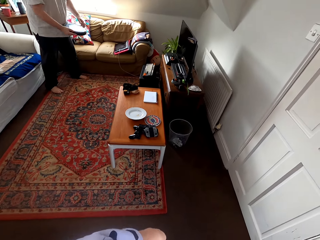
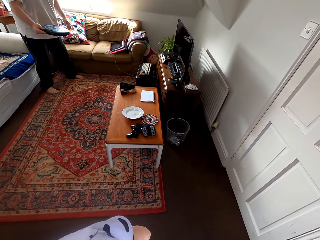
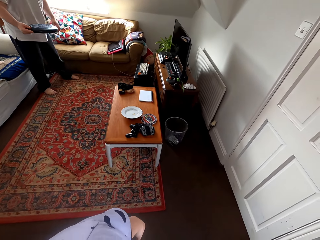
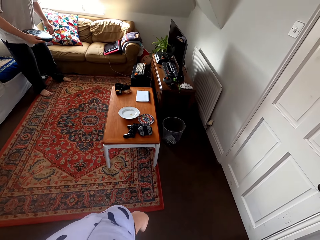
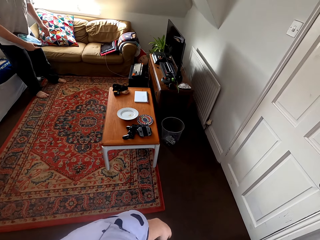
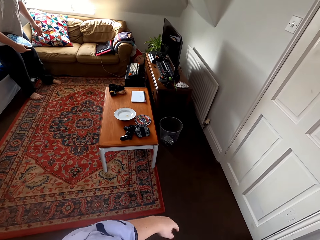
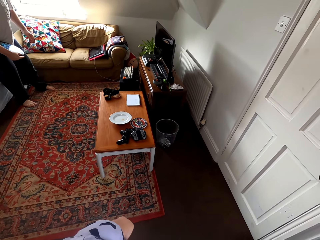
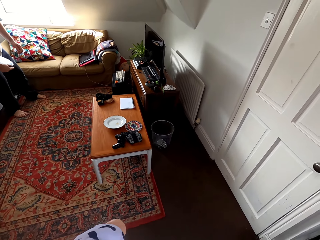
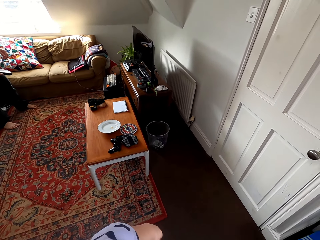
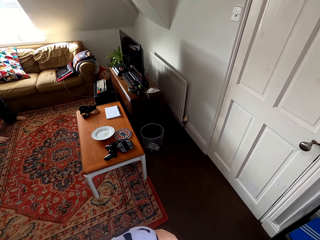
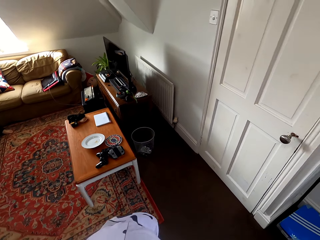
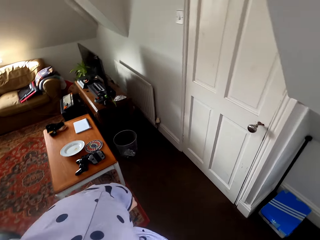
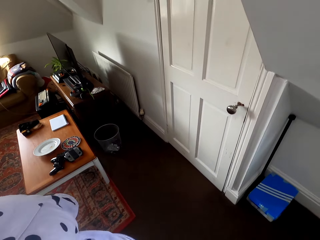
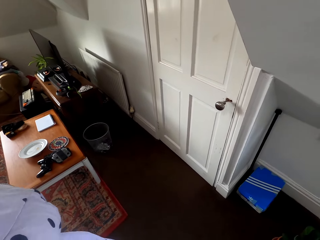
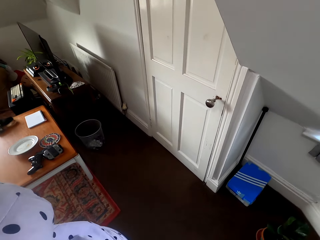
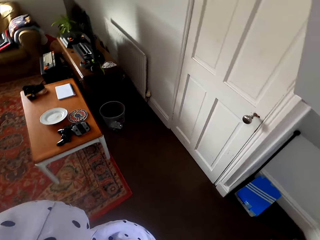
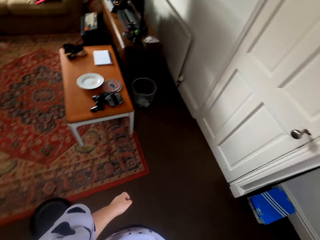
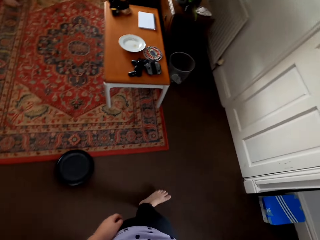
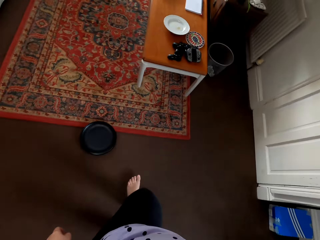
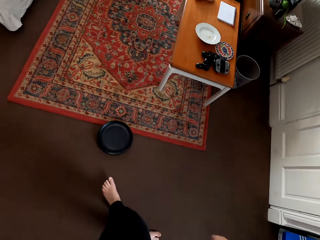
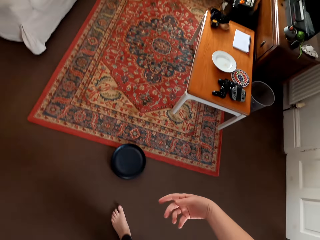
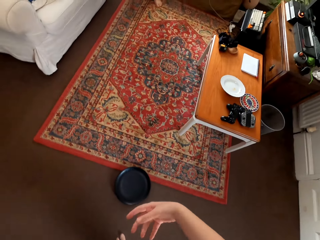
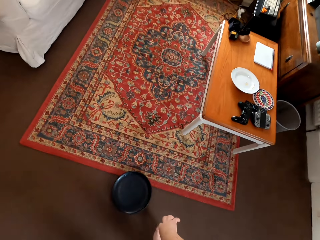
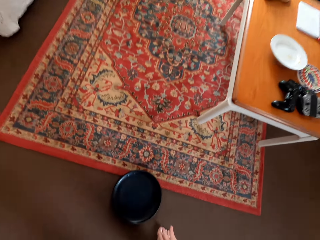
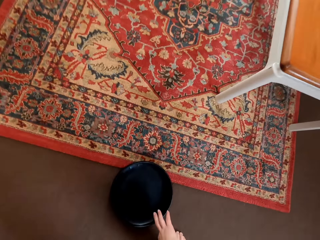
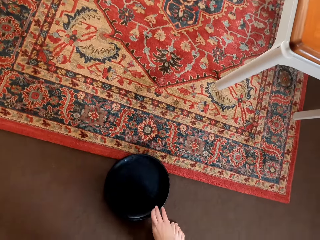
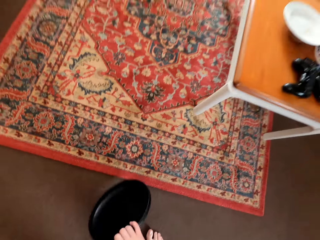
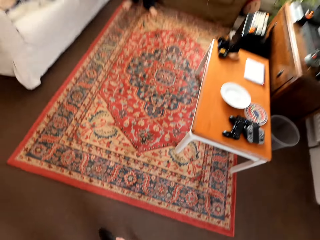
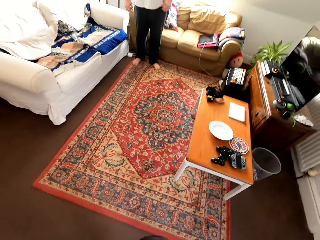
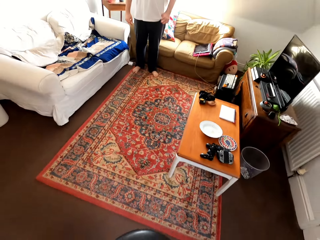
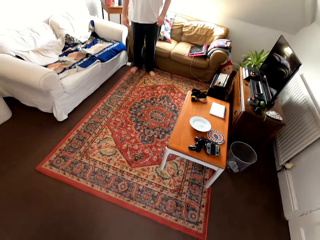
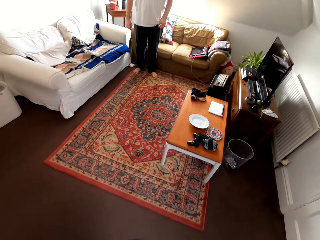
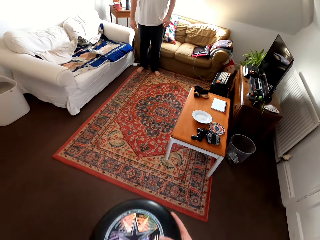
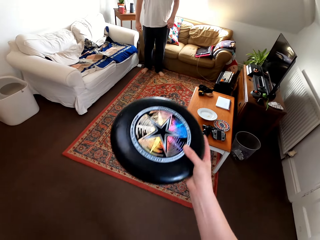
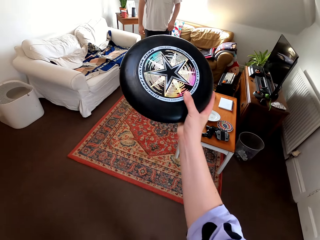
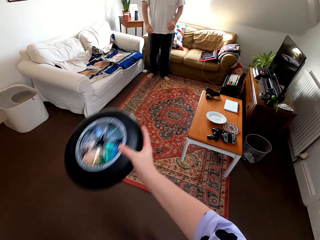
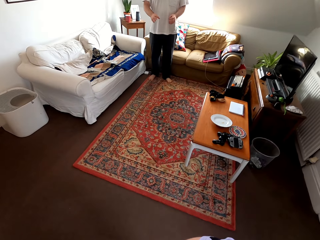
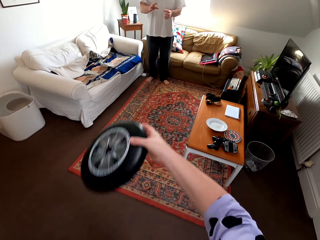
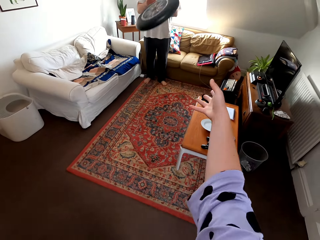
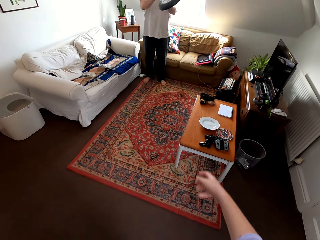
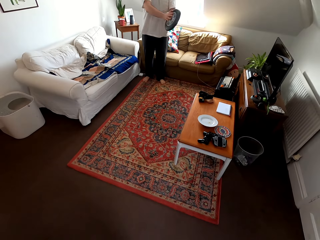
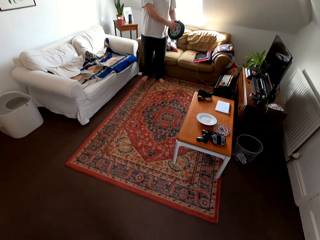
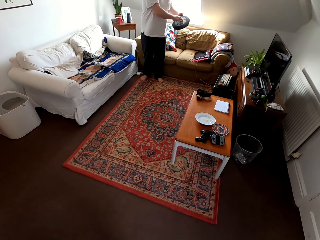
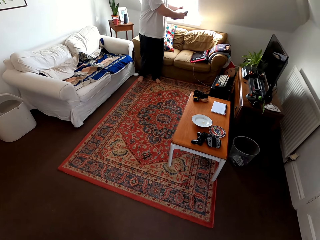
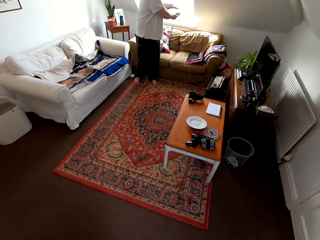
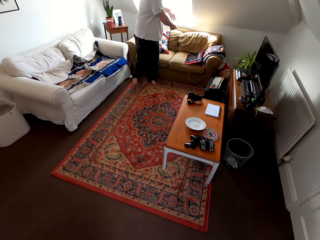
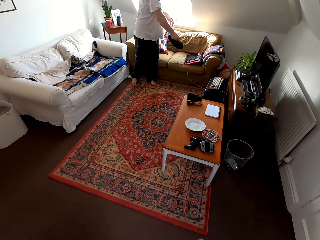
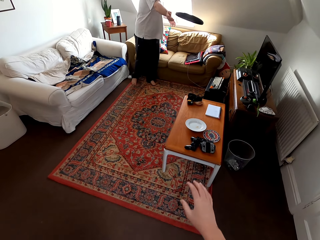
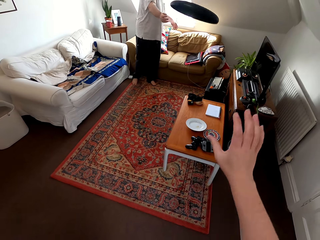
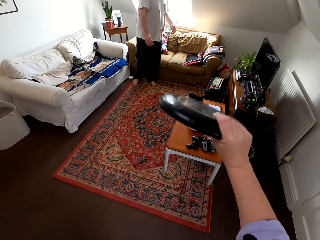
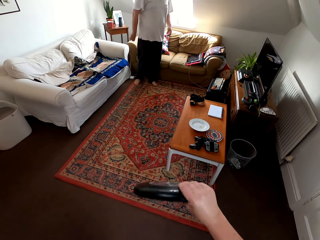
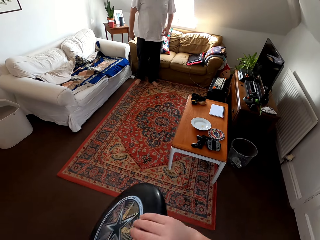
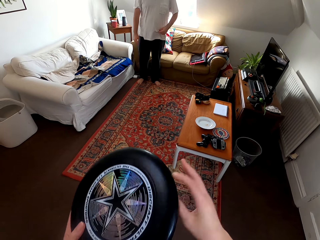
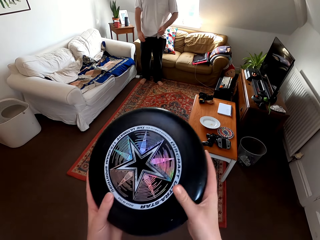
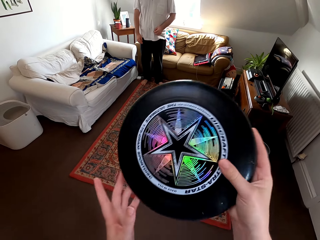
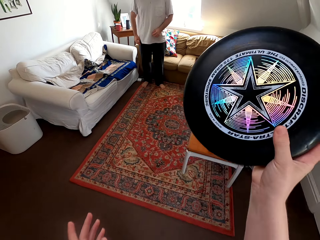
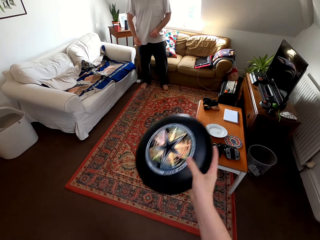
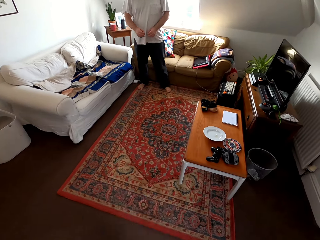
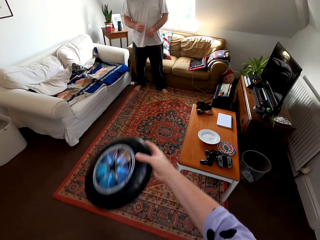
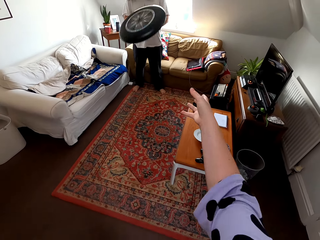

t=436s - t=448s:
The camera wearer looks aside. They bend towards the floor, pick up the frisbee and stand up. A man talks to the camera wearer. The camera wearer plays catch with the man using the frisbee.

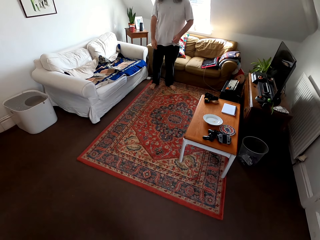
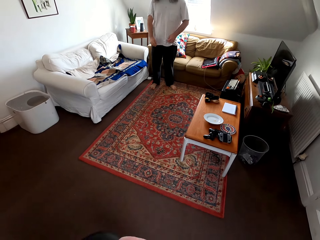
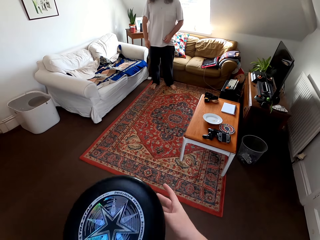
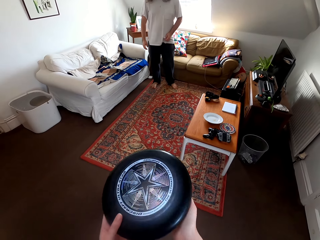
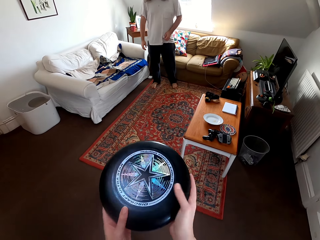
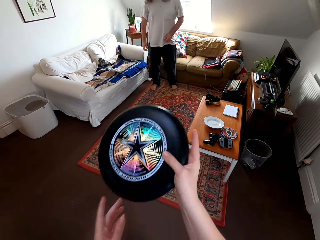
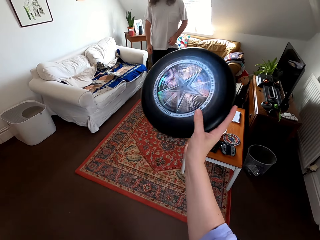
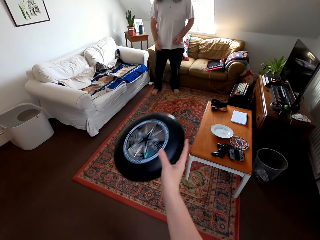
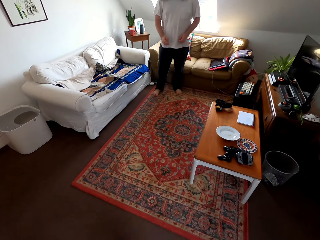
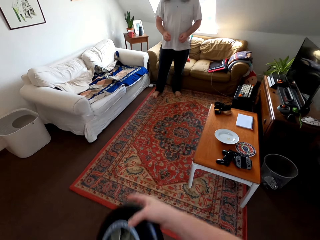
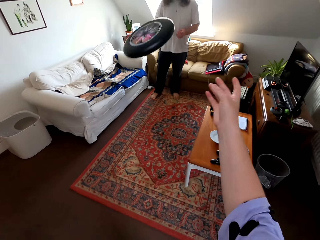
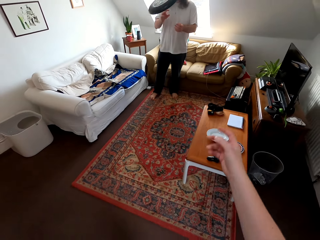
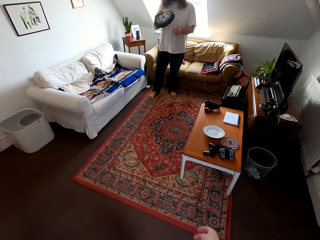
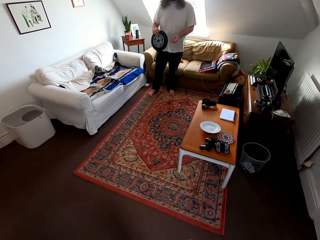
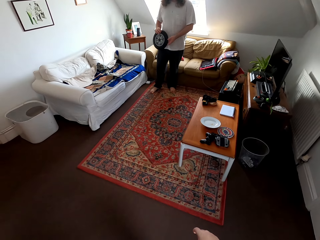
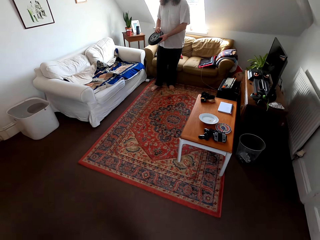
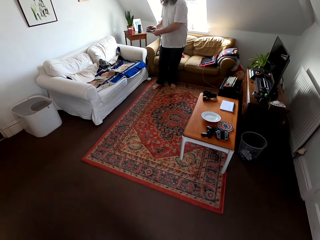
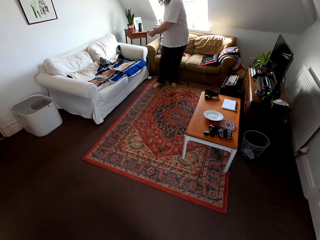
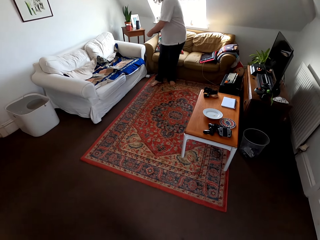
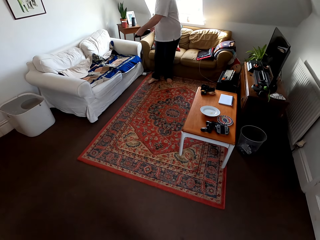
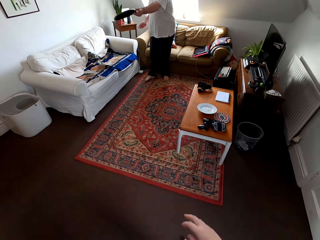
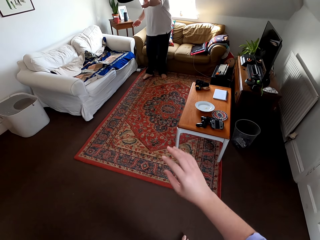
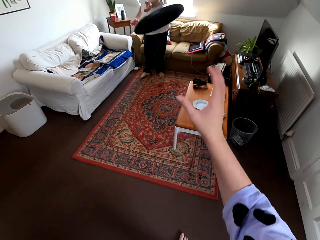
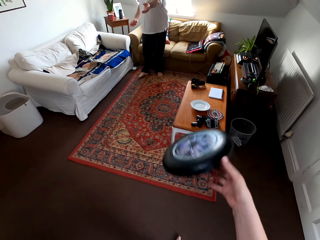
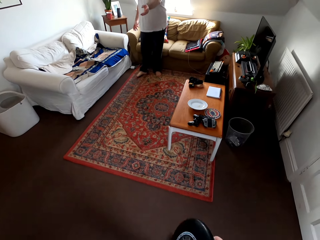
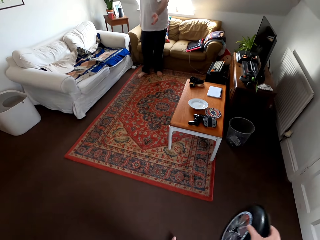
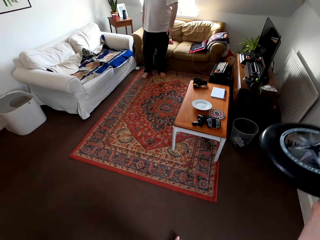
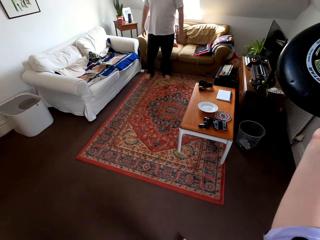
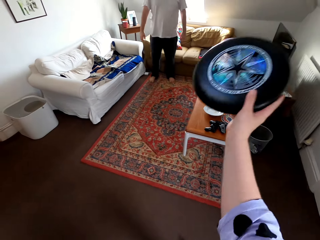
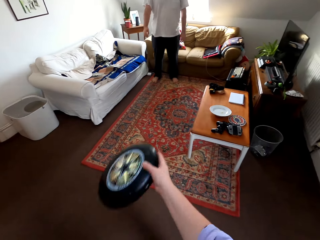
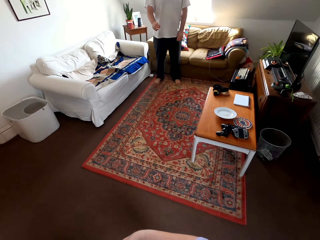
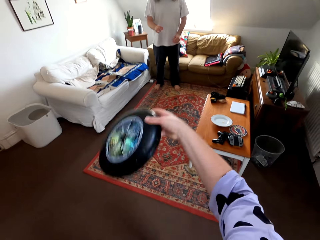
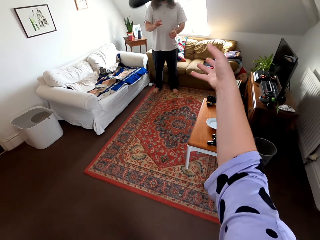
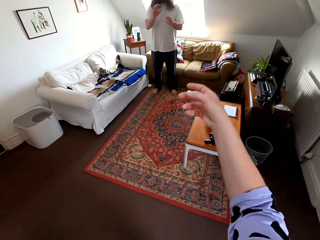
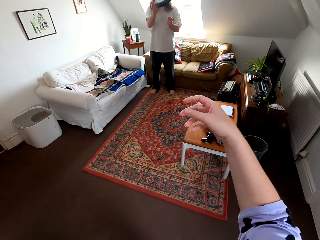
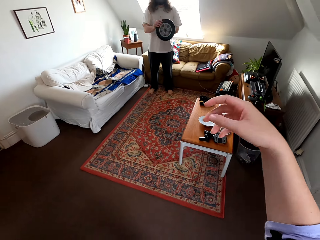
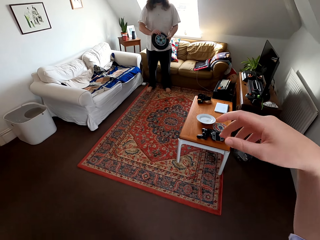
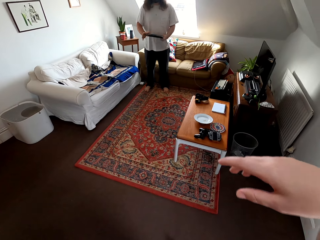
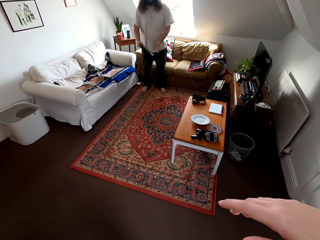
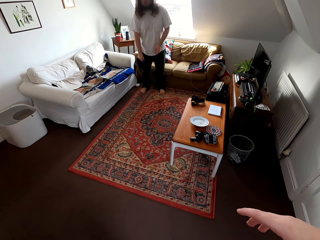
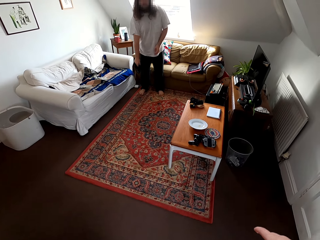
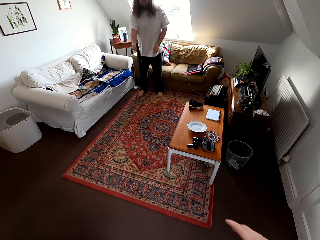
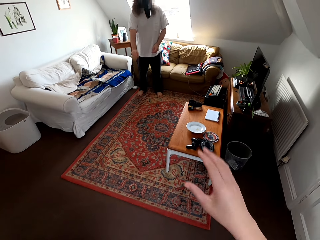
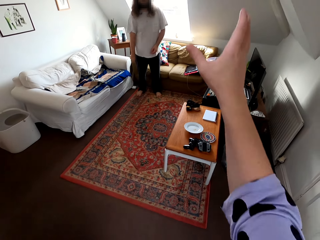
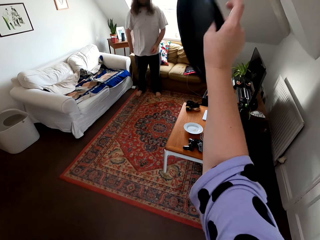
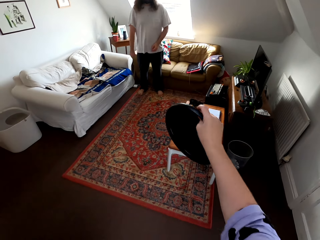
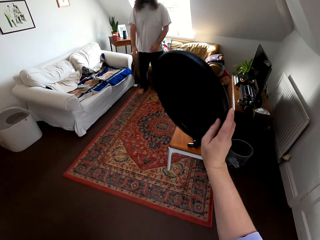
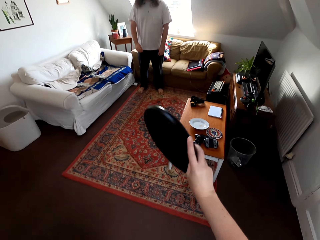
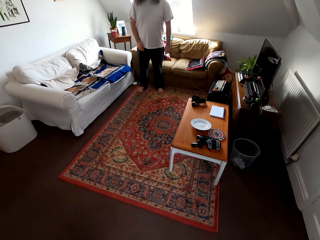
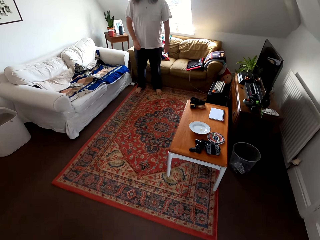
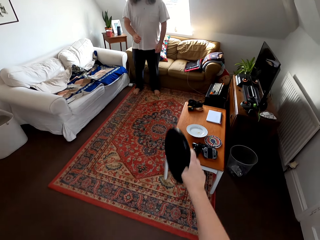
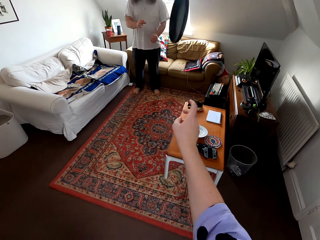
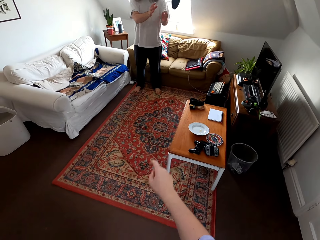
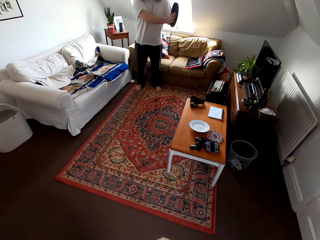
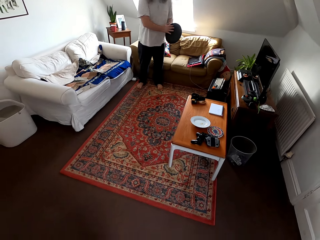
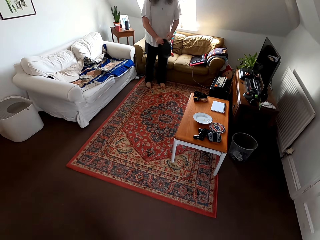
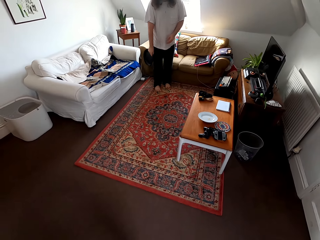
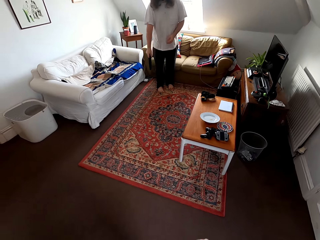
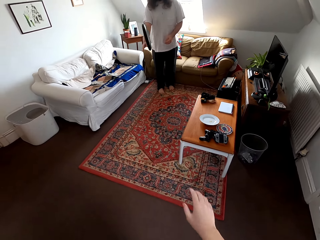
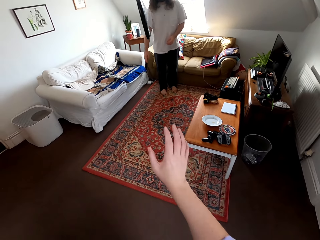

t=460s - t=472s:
The camera wearer talks to a man. The man plays catch with the camera wearer.
